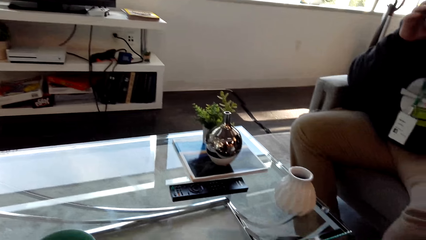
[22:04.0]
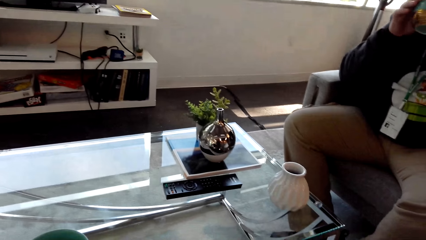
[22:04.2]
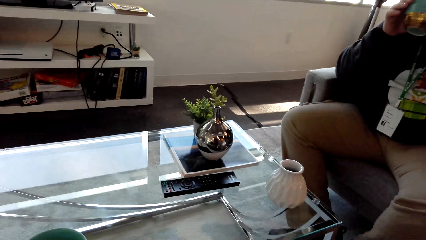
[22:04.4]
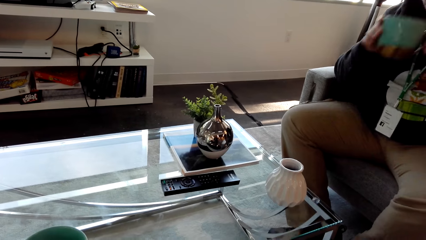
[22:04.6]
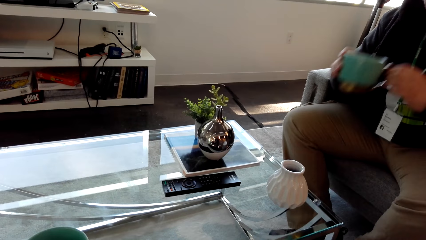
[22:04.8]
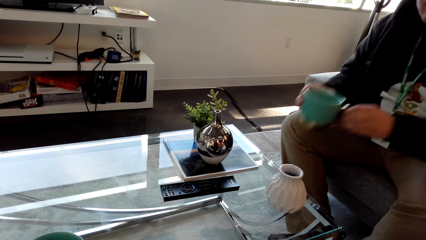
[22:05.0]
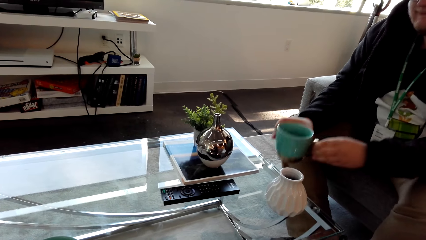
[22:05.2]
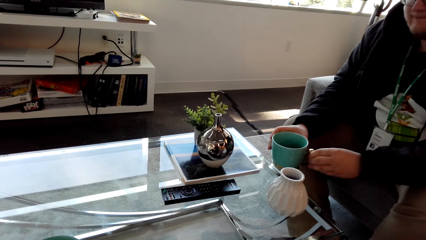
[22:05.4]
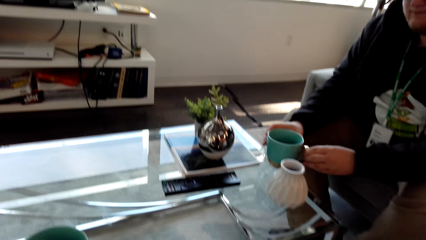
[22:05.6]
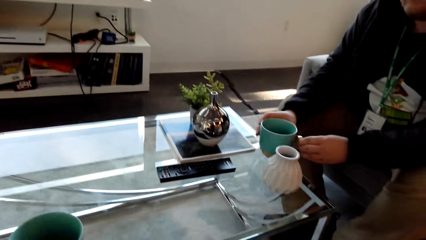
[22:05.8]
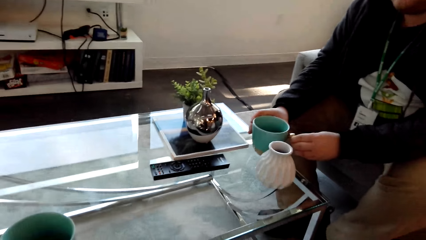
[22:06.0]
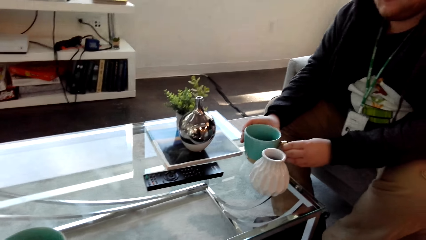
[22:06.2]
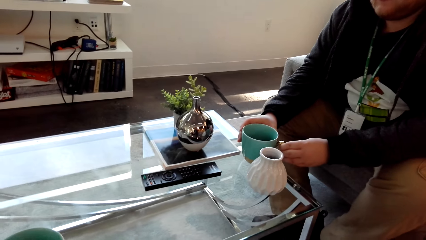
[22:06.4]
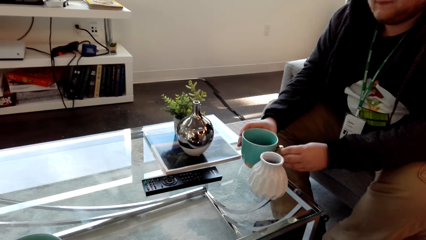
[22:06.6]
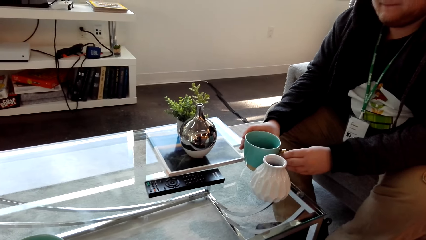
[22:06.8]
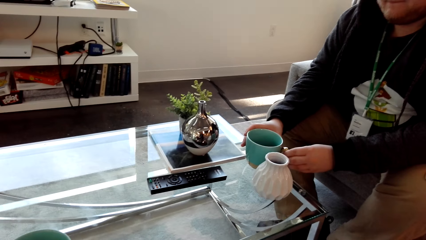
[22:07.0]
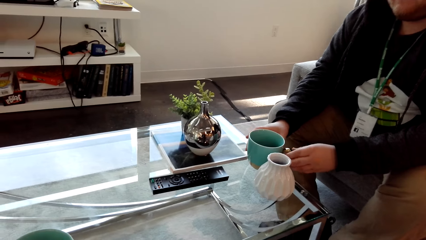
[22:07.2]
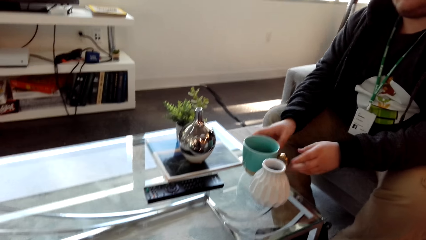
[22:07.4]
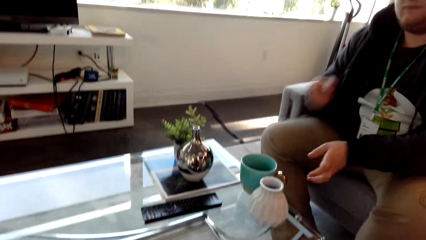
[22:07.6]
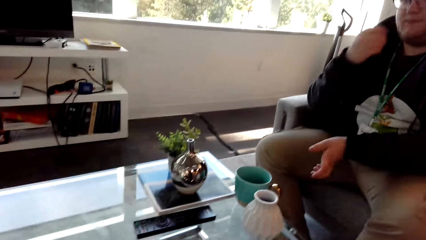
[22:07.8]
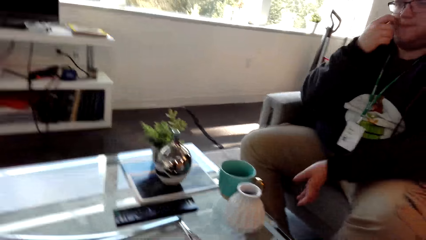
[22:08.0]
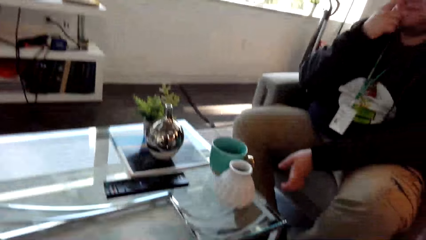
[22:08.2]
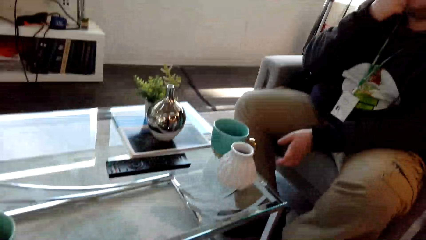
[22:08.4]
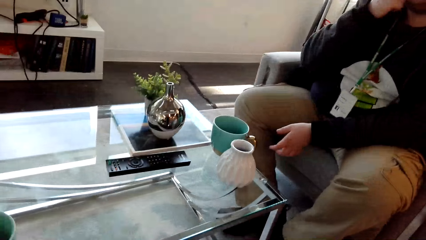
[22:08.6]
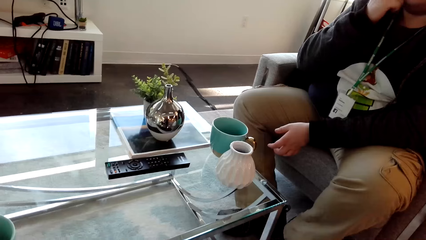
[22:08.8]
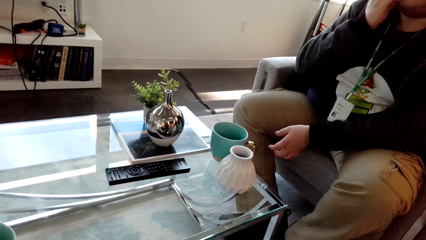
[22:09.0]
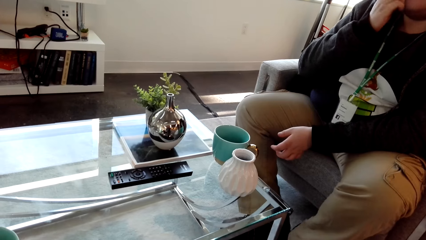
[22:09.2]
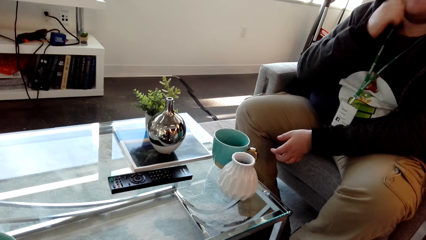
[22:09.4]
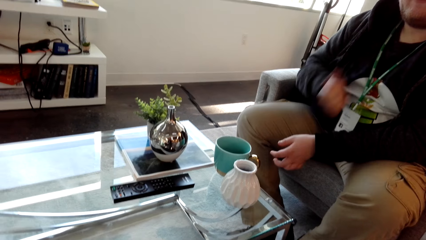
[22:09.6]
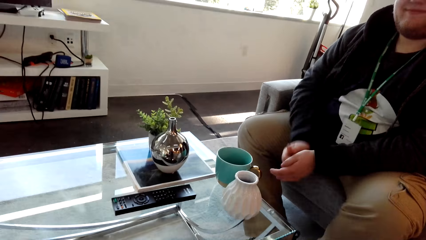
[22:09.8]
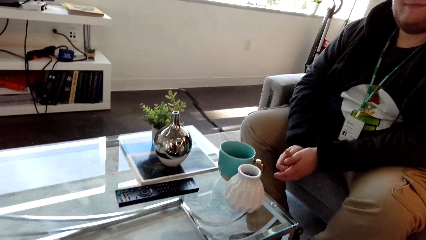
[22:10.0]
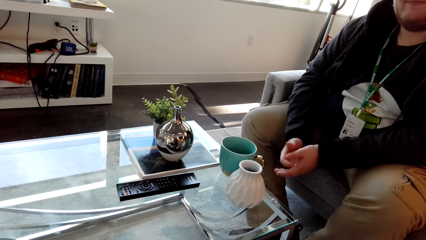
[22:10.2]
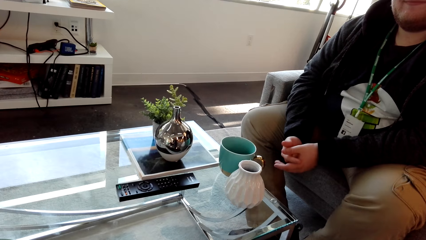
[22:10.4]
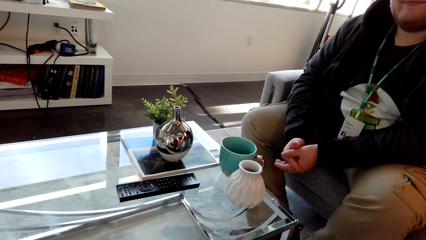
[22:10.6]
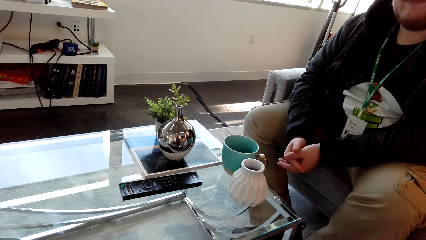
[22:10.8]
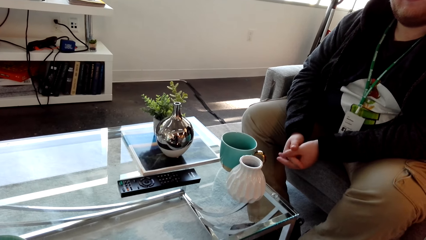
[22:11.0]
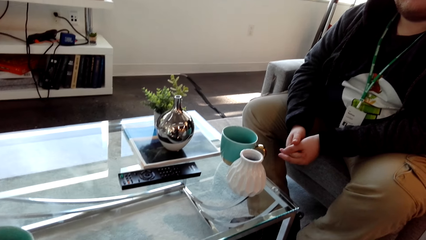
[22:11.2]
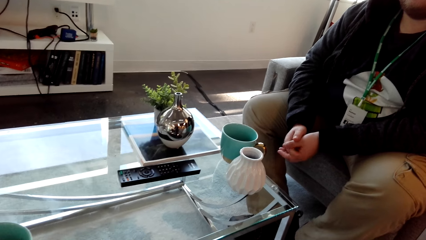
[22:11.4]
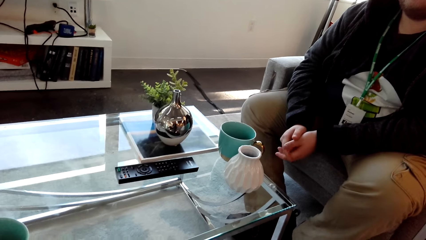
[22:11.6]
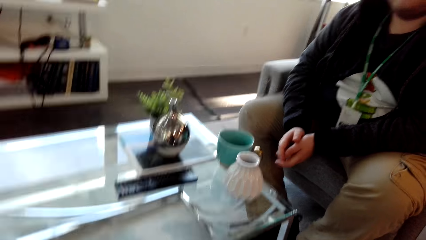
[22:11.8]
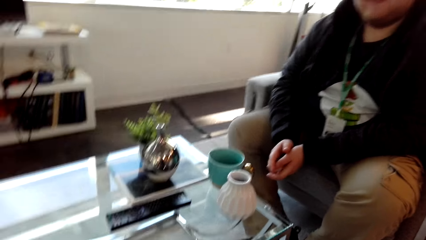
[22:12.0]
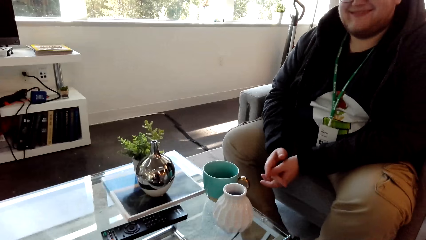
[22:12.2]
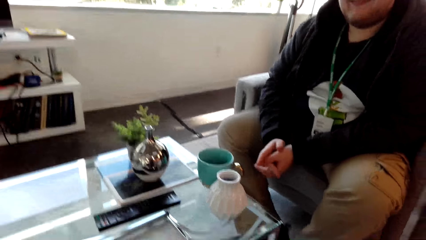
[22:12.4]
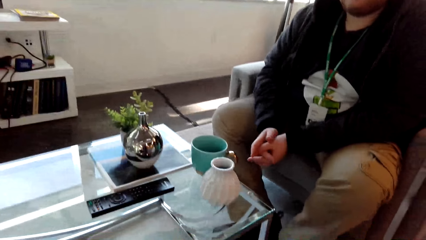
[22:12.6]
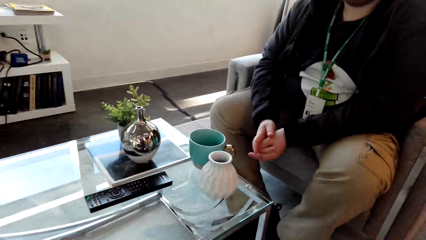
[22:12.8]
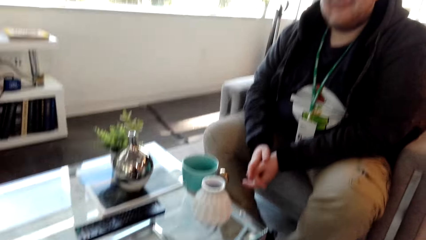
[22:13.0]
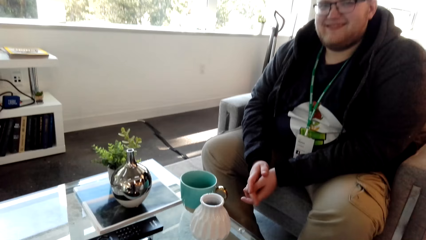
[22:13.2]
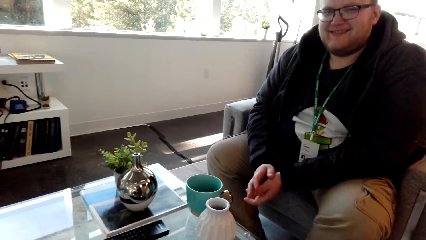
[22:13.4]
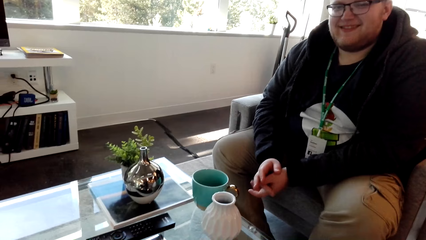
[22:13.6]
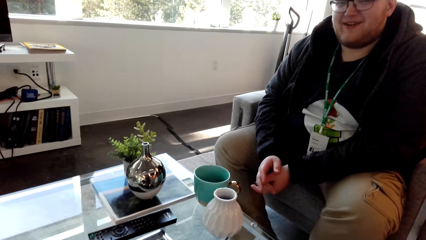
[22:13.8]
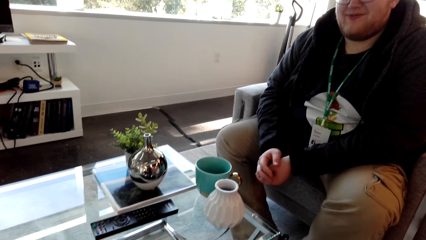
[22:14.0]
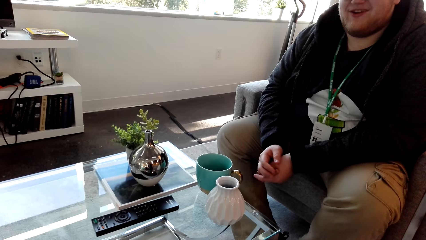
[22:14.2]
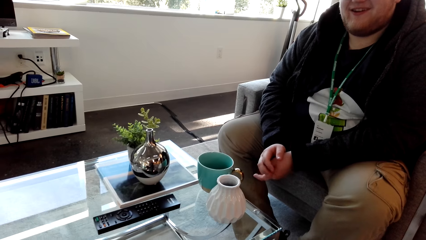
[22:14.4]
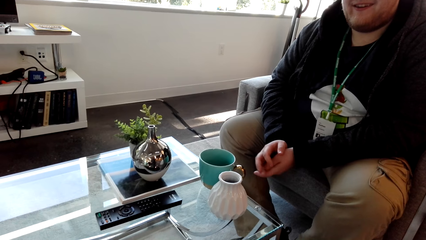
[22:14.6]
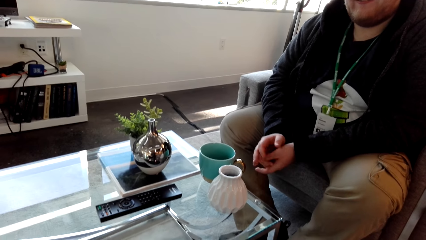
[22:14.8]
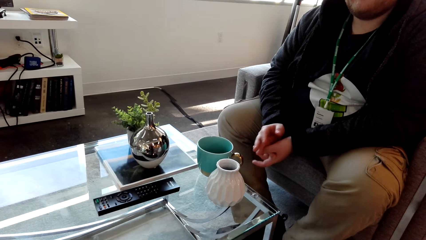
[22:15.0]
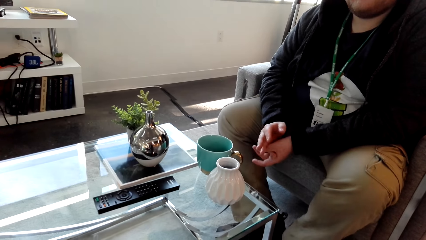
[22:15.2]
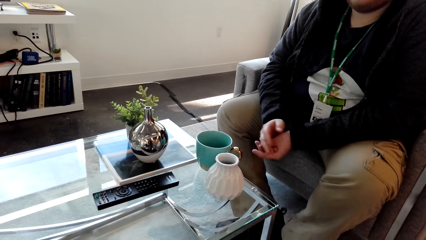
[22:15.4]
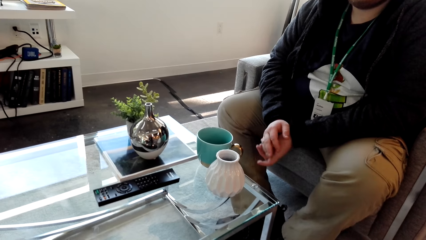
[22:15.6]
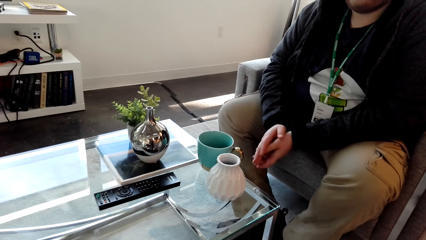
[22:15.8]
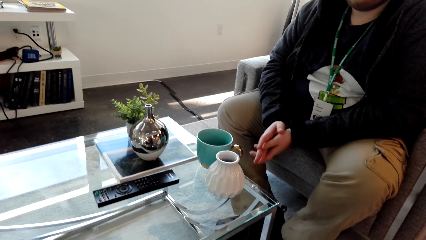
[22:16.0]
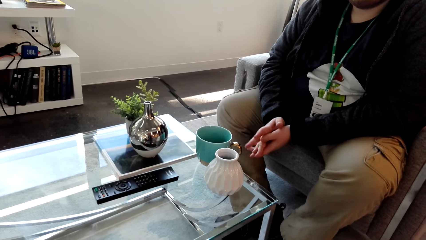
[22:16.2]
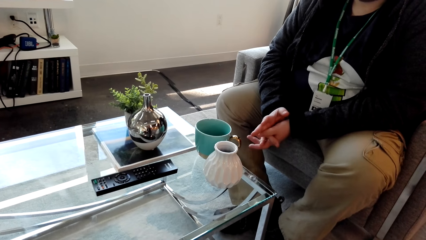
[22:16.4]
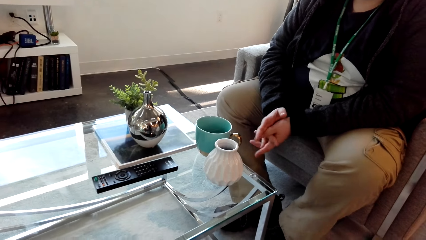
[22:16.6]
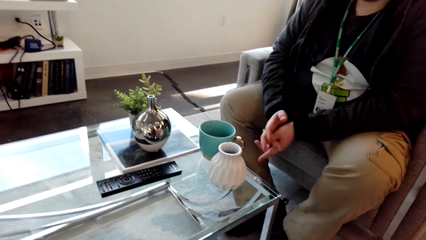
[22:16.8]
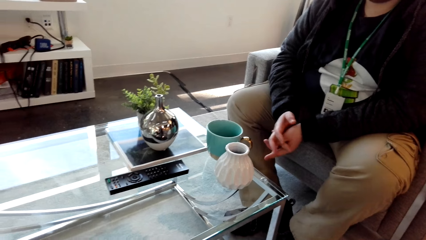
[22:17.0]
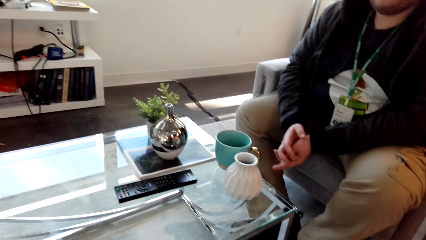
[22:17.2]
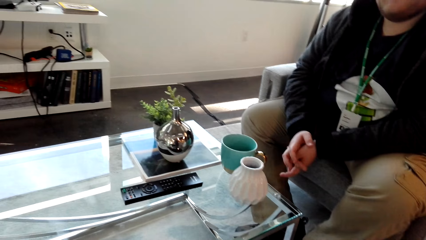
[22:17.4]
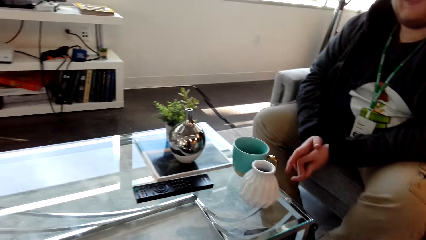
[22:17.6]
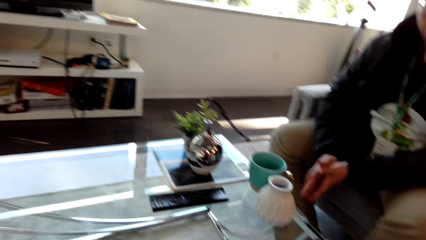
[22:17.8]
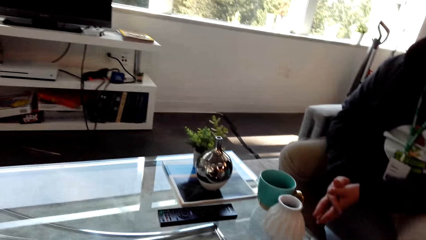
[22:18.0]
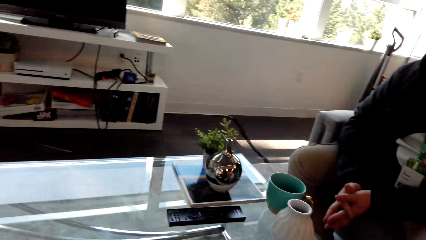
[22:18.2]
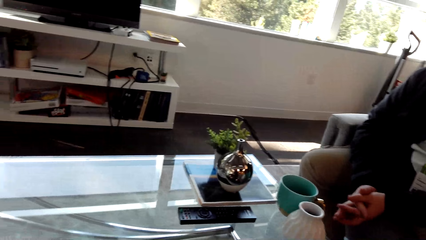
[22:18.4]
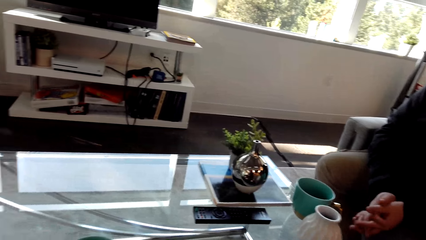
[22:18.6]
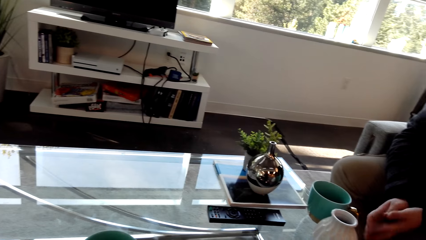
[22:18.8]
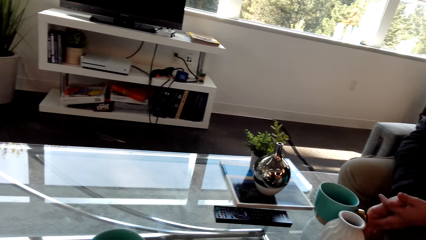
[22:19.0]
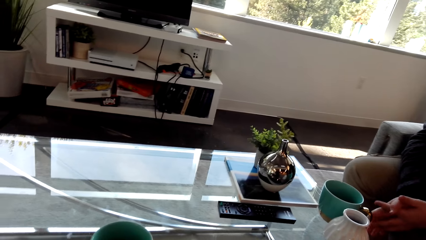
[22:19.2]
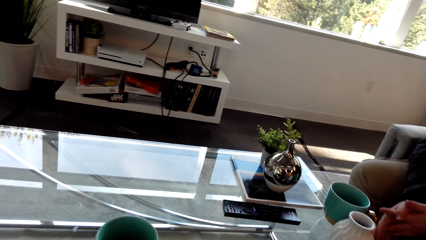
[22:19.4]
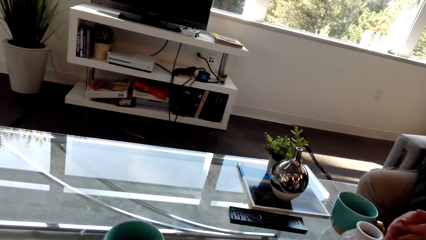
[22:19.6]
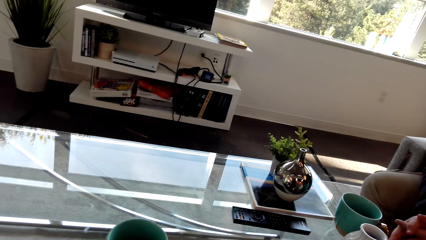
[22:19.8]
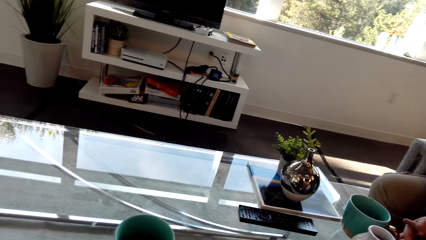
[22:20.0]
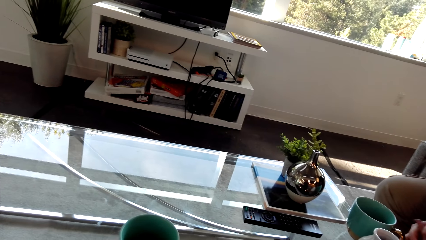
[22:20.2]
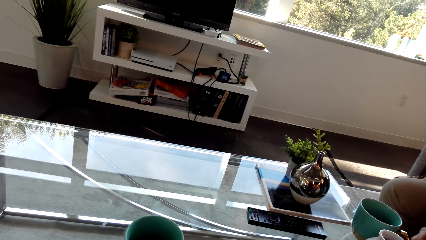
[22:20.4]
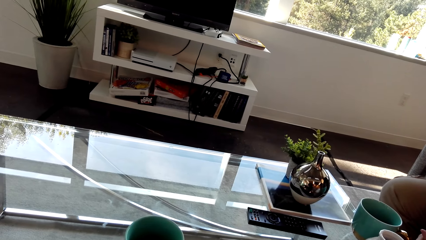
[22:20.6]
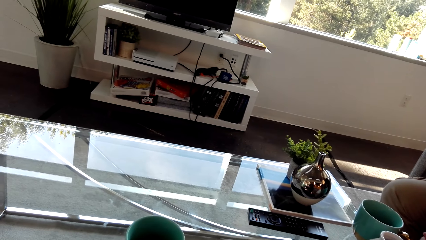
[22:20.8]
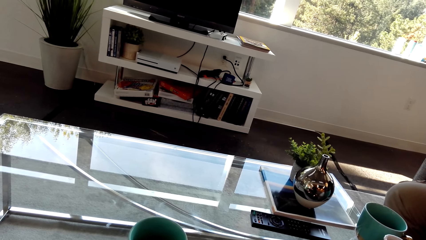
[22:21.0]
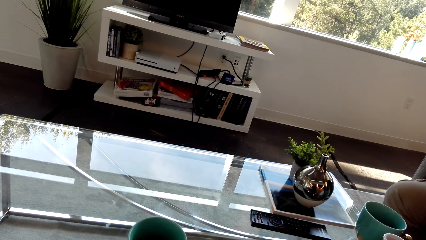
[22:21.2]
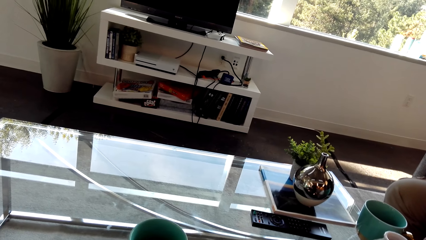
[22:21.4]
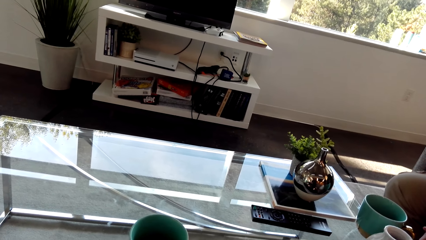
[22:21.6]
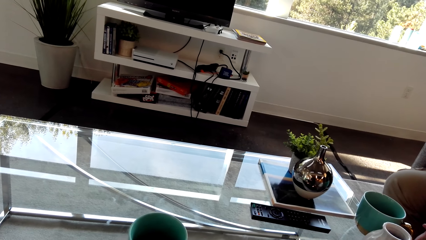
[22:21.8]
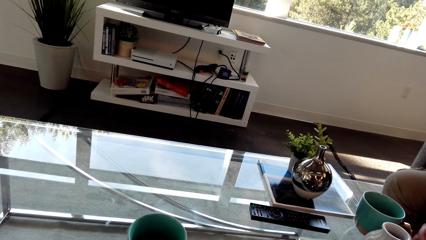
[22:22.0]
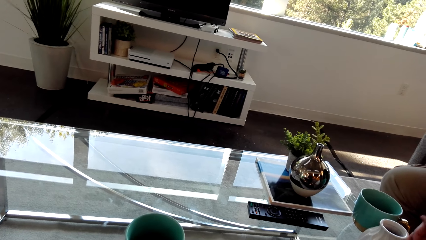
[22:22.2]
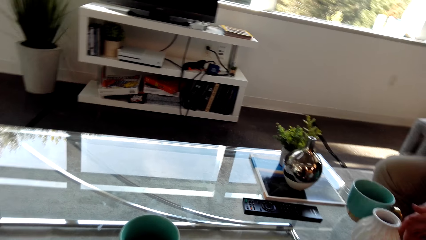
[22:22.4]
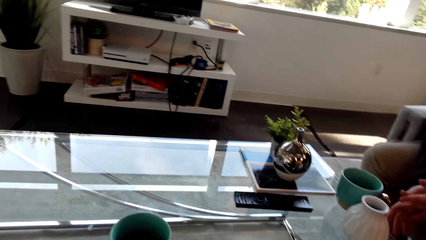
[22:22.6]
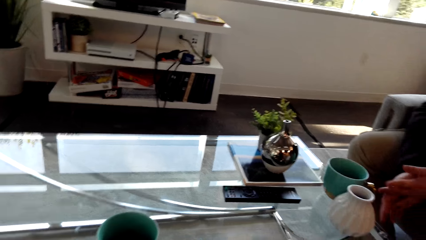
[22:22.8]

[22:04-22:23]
A man puts the cup of coffee. The man touches the face. The man moves the hands. The camera wearer looks around.
